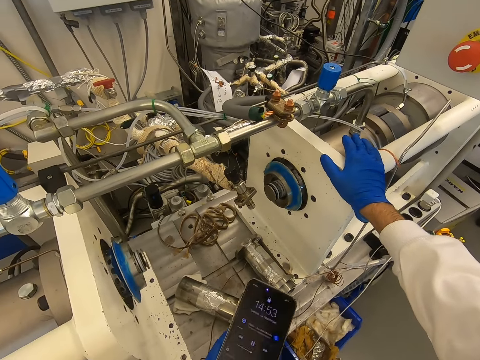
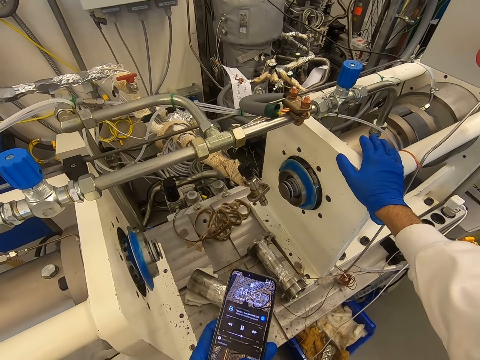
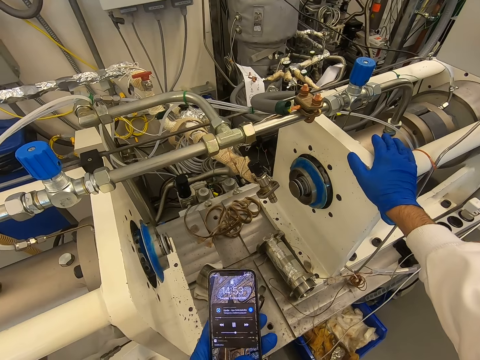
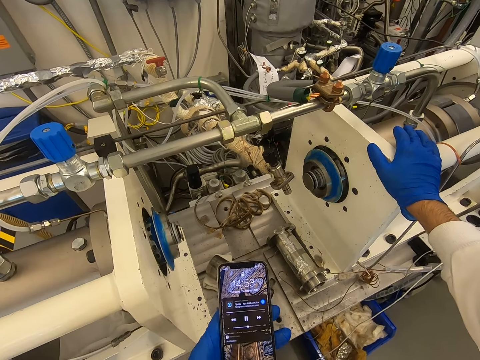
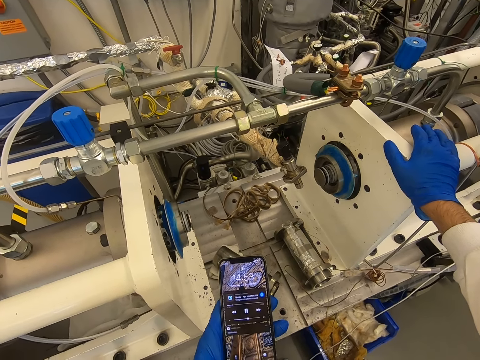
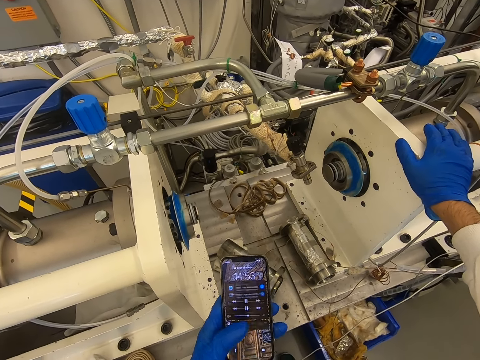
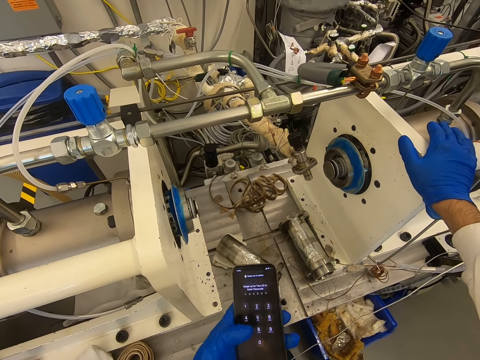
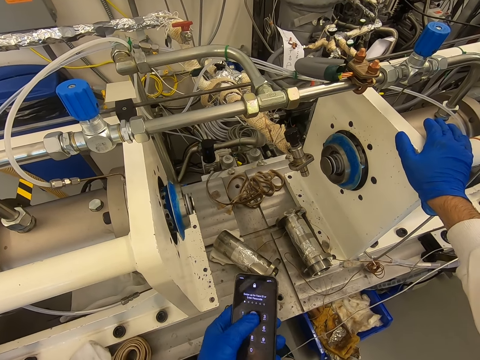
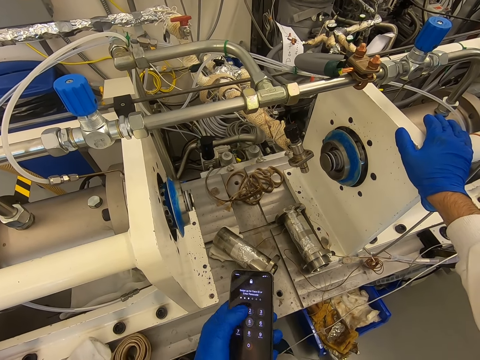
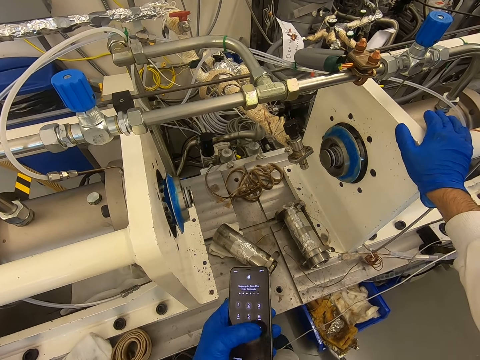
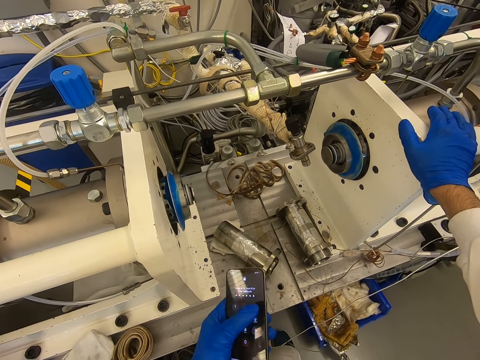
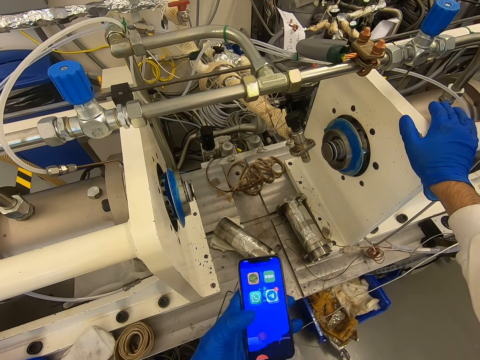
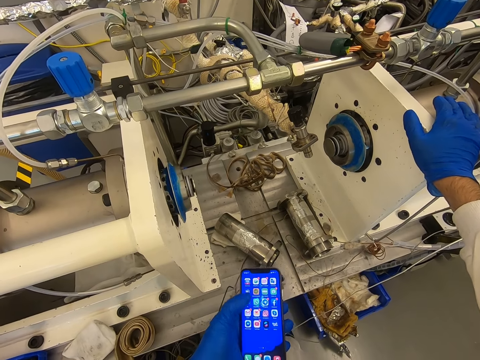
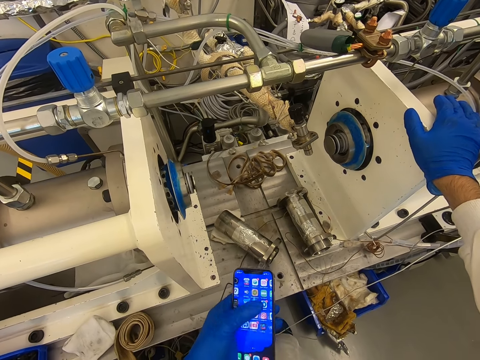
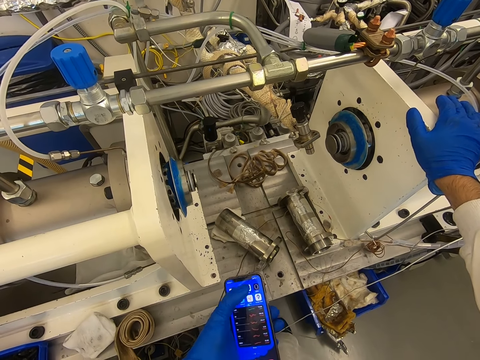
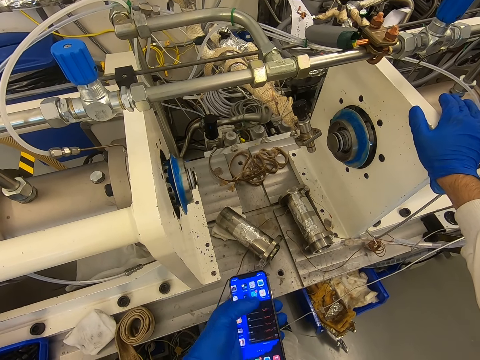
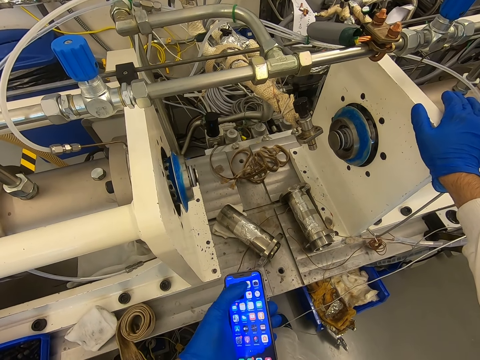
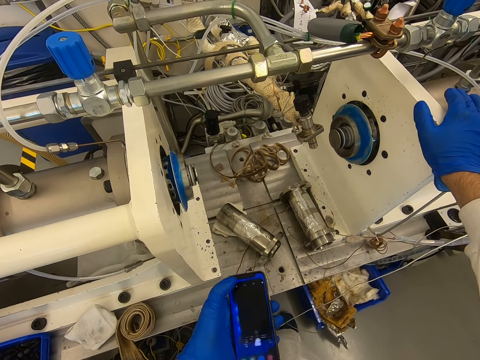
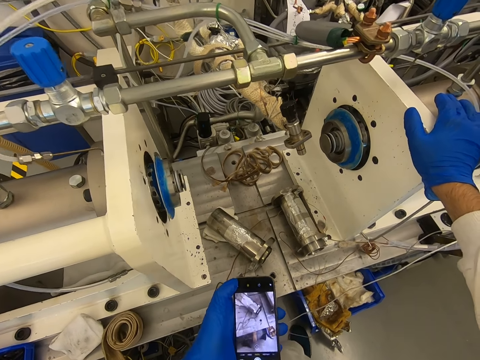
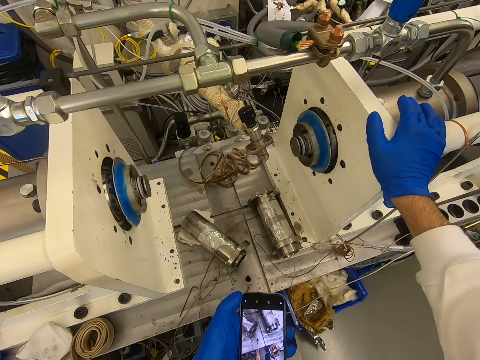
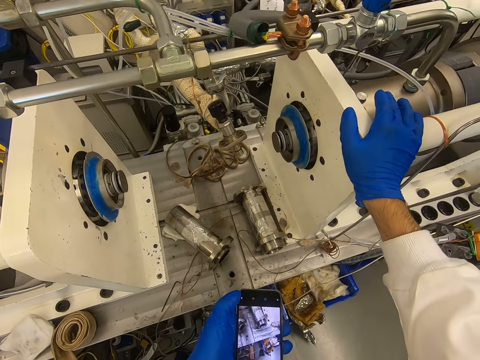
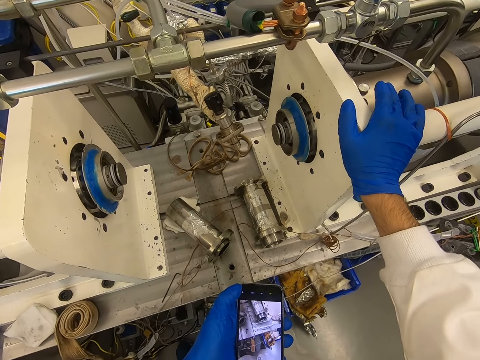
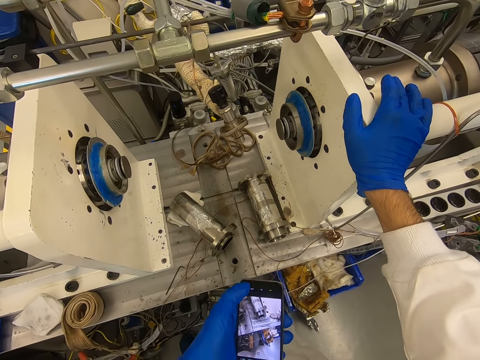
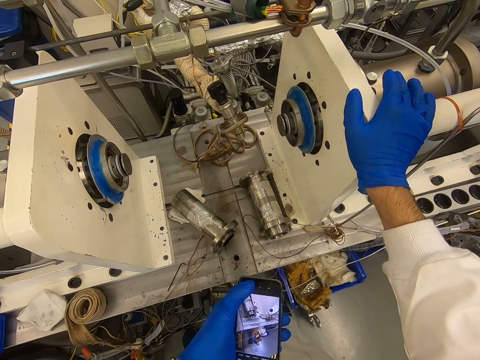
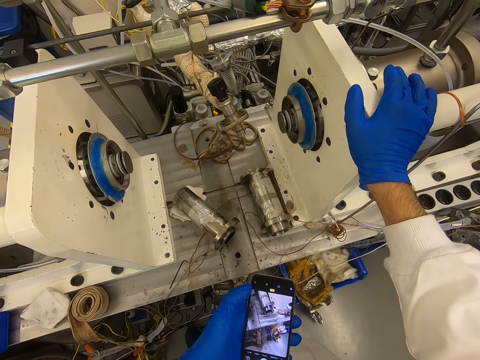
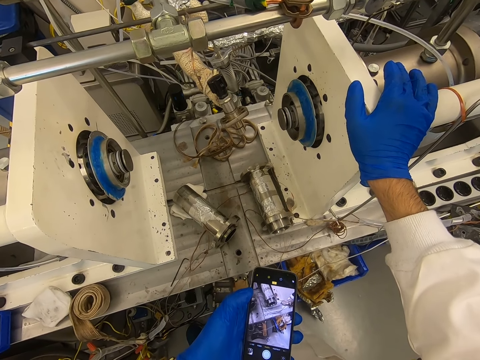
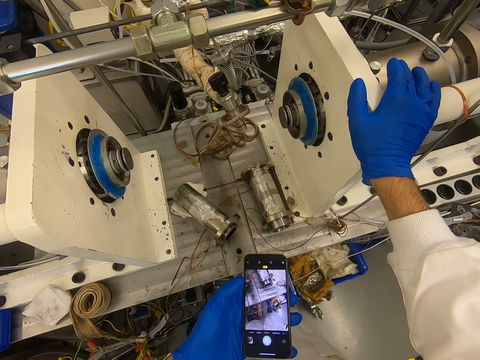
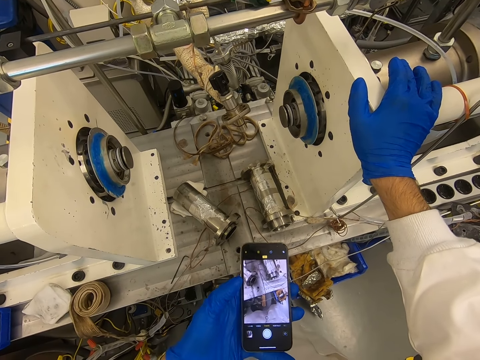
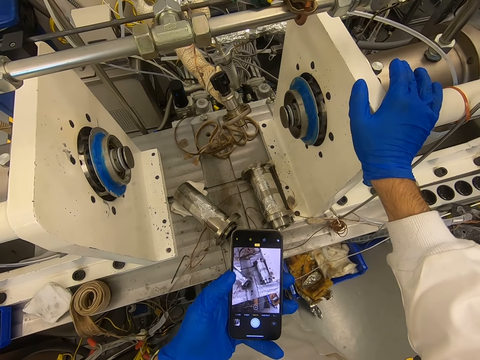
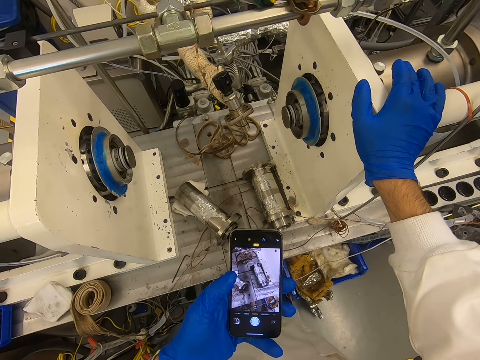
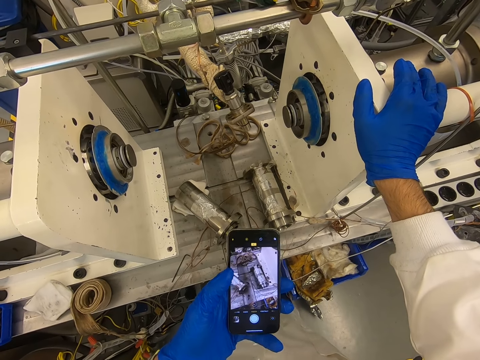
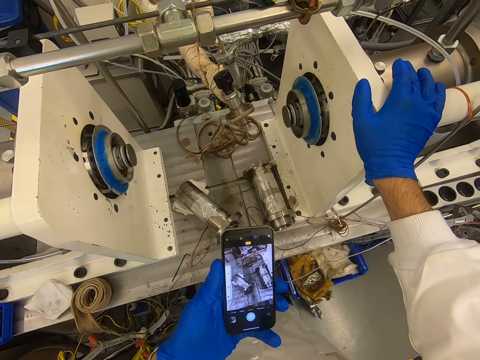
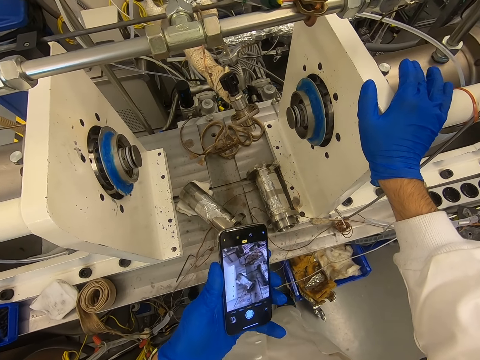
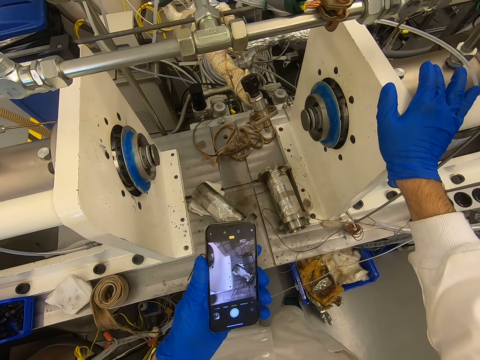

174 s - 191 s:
The camera wearer looks at the phone. They use the phone. They touch the phone. They scroll the phone. They put the camera on the phone. They touch the phone. They look at the phone.

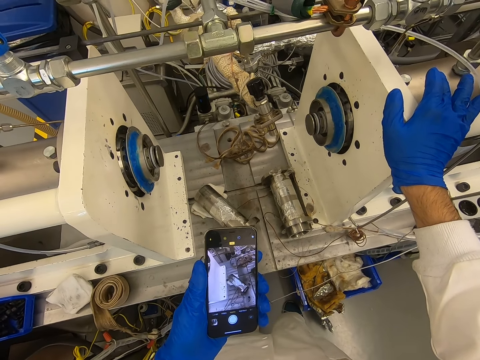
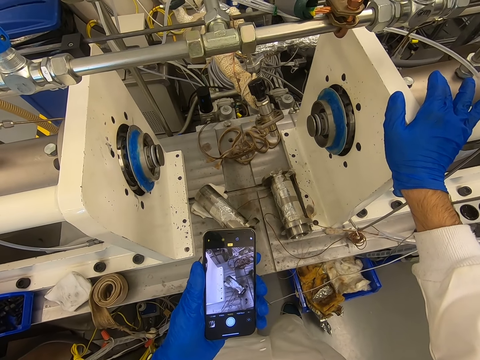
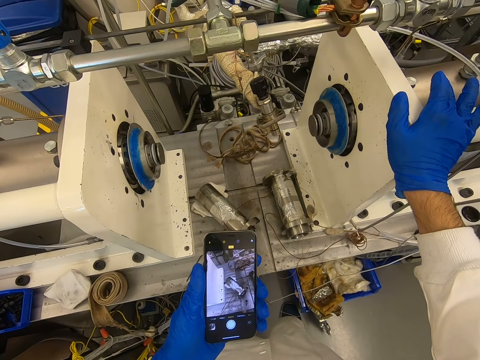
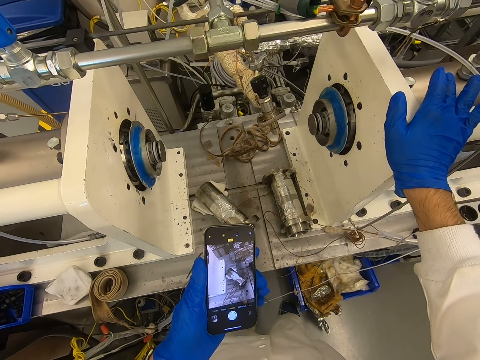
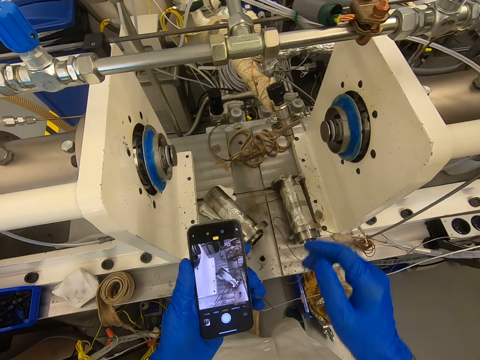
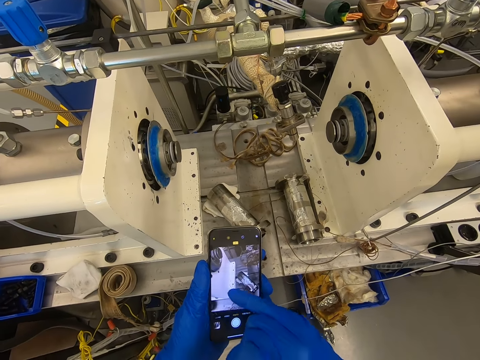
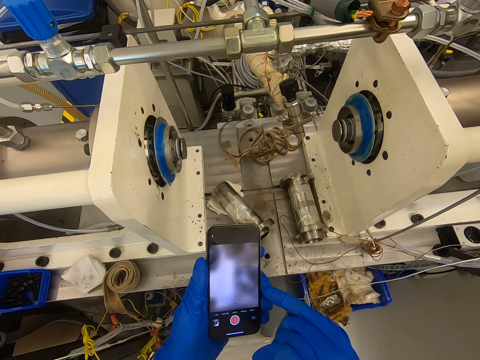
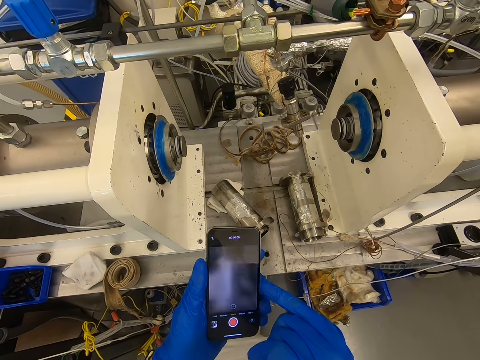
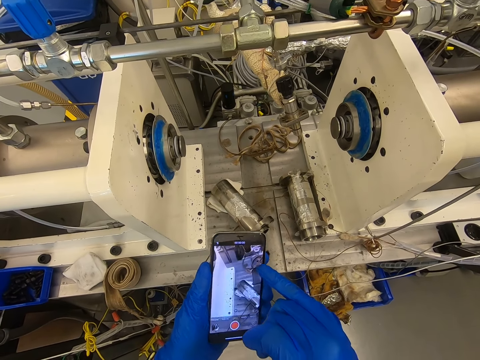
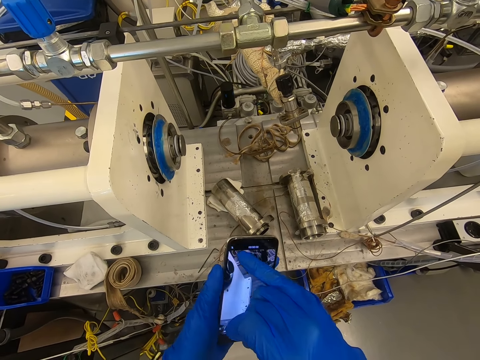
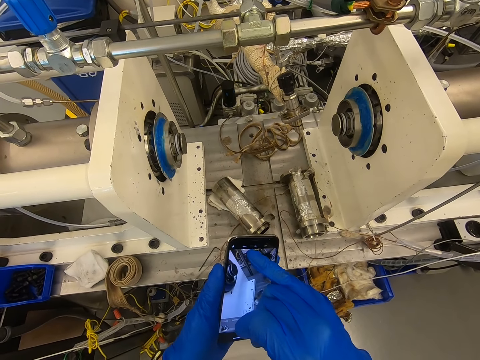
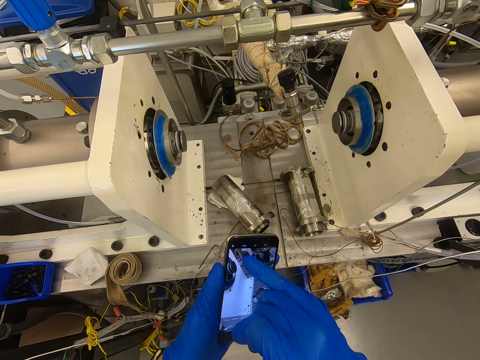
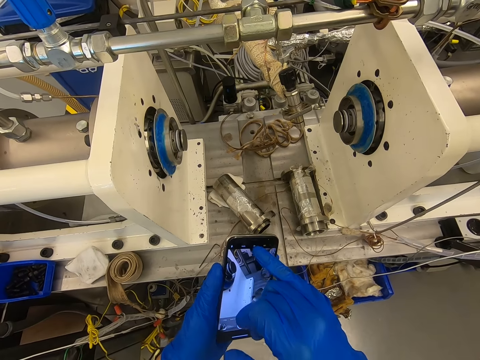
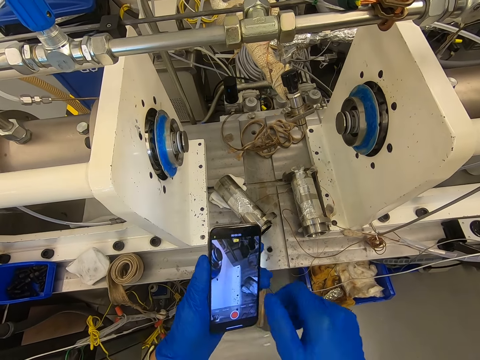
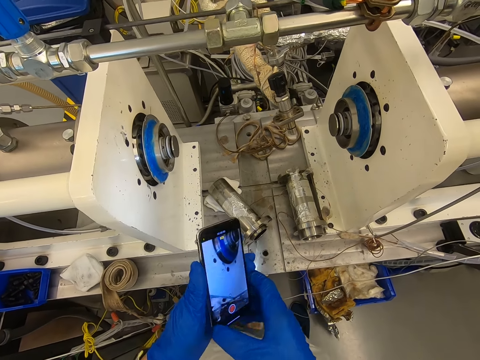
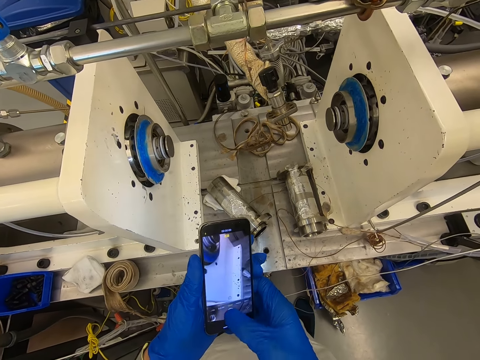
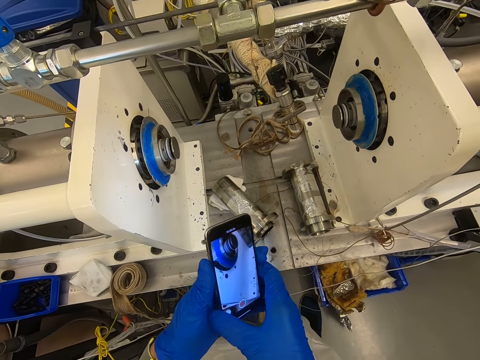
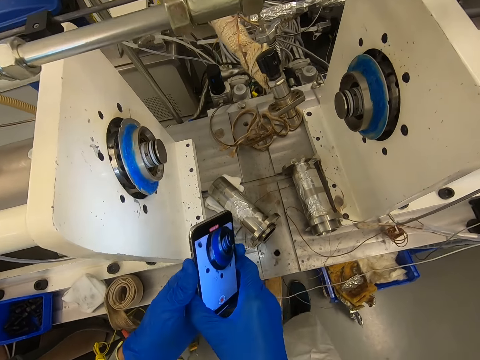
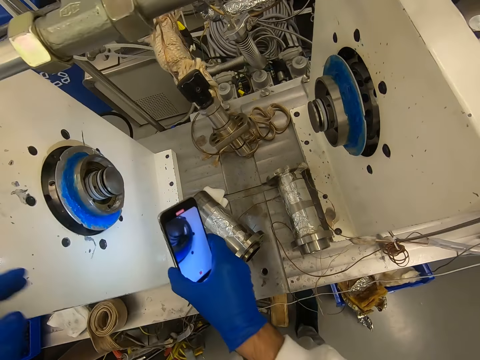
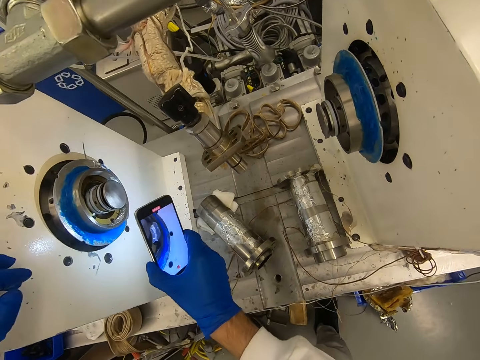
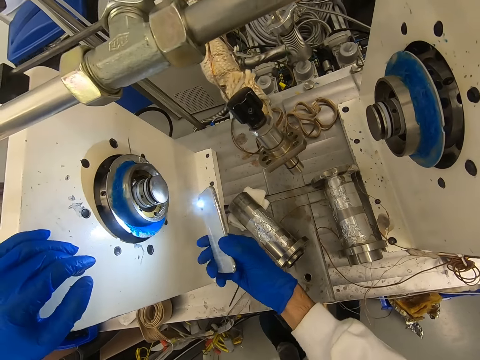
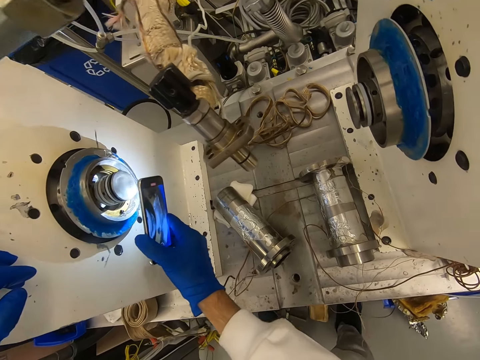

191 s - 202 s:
The camera wearer touches the phone with a finger. They record a video. They look at the phone. They record the video.
